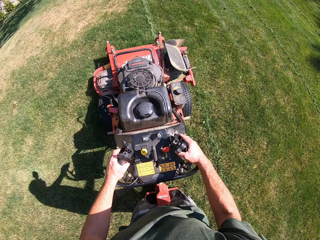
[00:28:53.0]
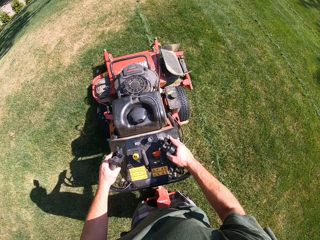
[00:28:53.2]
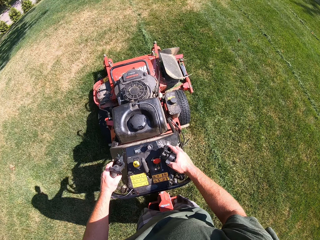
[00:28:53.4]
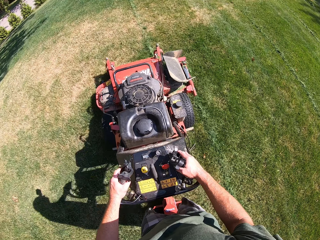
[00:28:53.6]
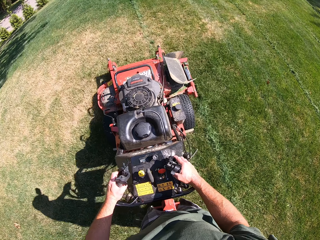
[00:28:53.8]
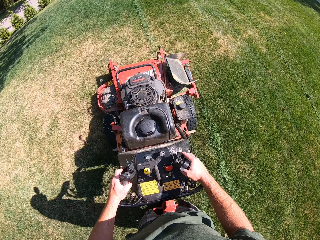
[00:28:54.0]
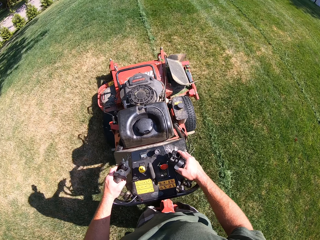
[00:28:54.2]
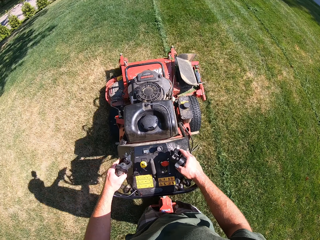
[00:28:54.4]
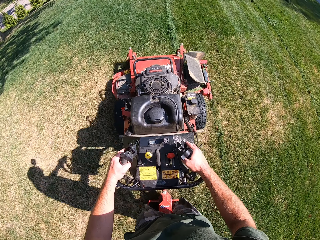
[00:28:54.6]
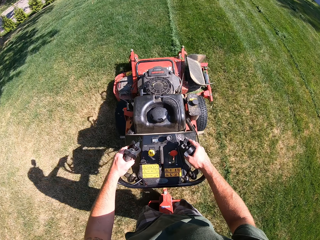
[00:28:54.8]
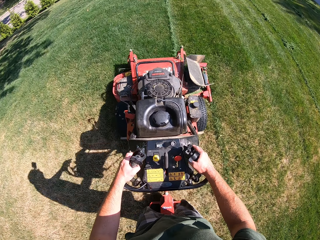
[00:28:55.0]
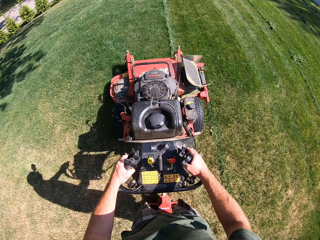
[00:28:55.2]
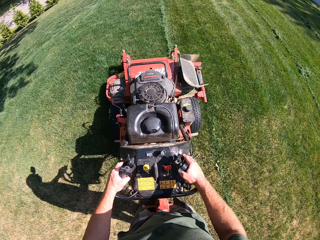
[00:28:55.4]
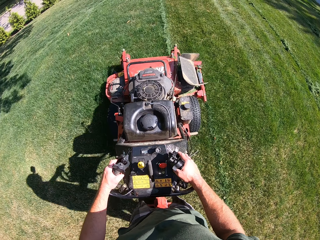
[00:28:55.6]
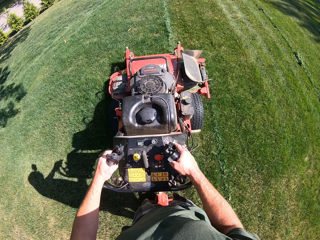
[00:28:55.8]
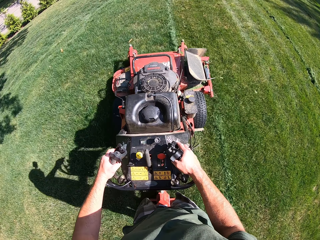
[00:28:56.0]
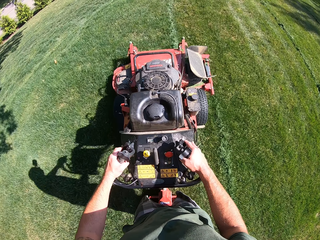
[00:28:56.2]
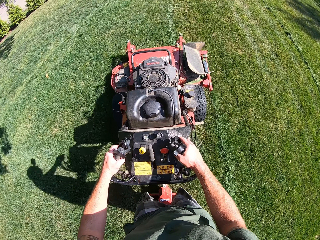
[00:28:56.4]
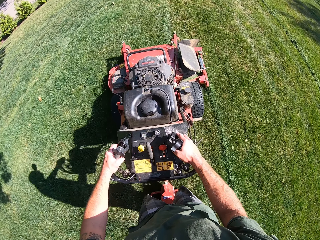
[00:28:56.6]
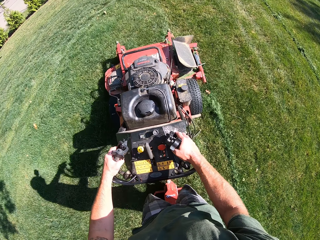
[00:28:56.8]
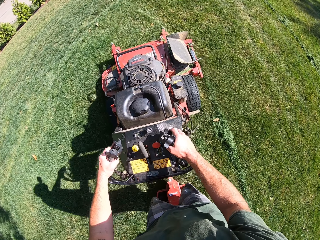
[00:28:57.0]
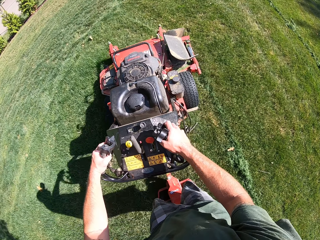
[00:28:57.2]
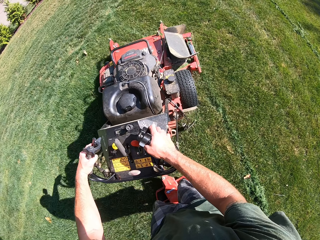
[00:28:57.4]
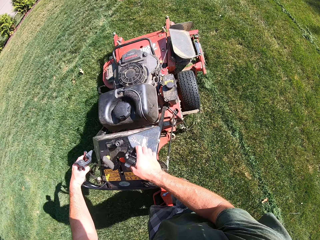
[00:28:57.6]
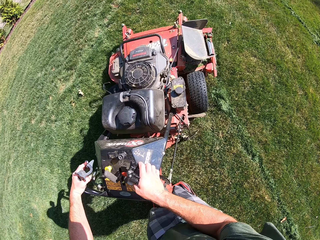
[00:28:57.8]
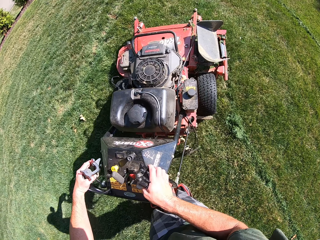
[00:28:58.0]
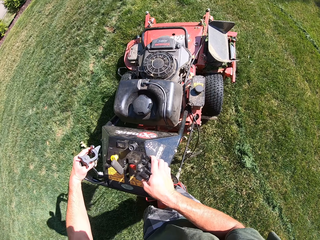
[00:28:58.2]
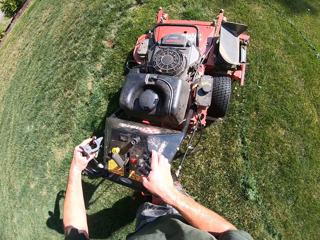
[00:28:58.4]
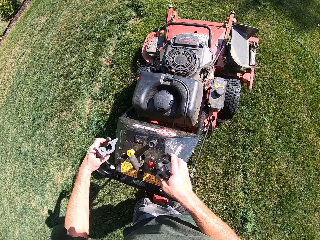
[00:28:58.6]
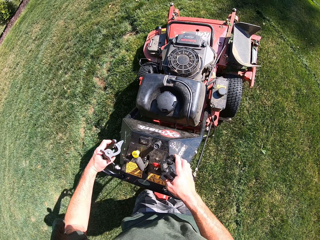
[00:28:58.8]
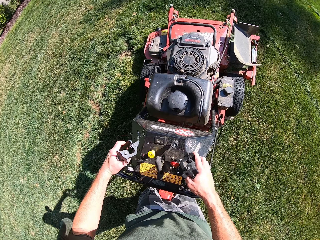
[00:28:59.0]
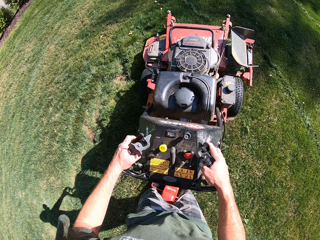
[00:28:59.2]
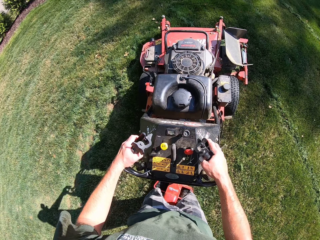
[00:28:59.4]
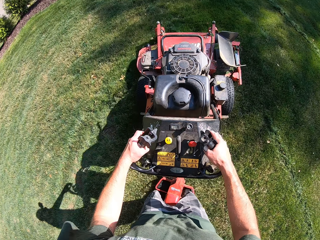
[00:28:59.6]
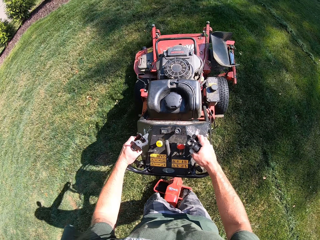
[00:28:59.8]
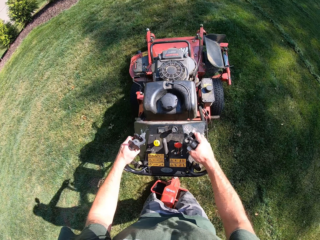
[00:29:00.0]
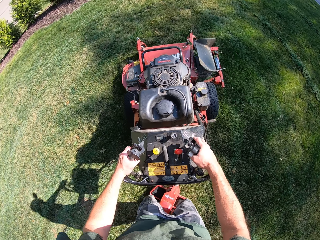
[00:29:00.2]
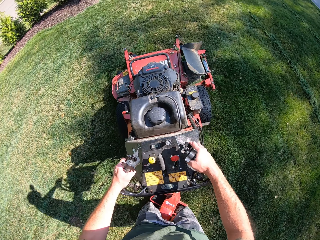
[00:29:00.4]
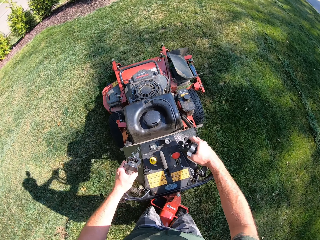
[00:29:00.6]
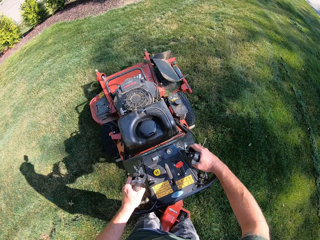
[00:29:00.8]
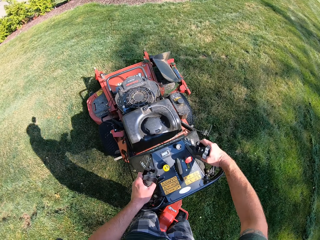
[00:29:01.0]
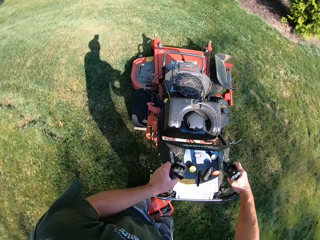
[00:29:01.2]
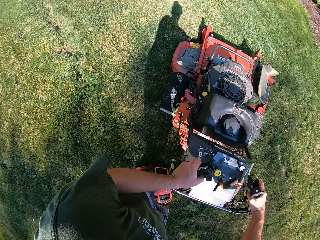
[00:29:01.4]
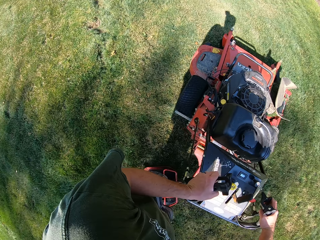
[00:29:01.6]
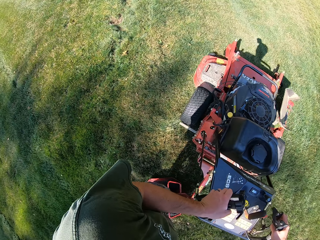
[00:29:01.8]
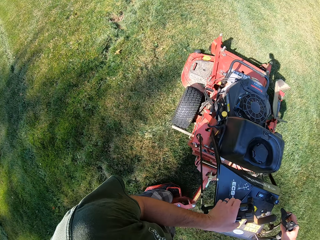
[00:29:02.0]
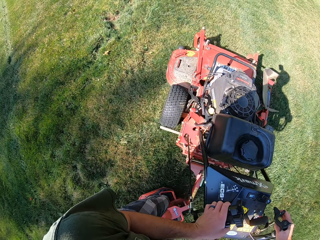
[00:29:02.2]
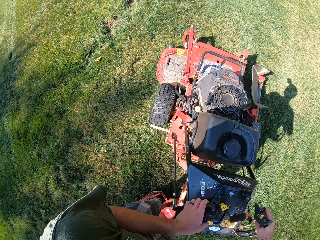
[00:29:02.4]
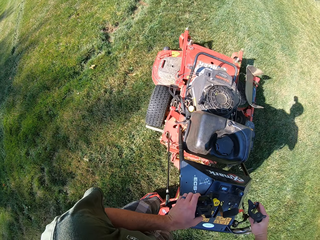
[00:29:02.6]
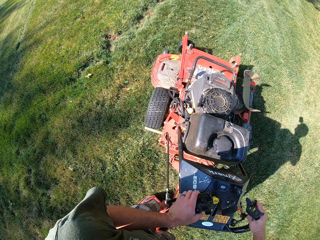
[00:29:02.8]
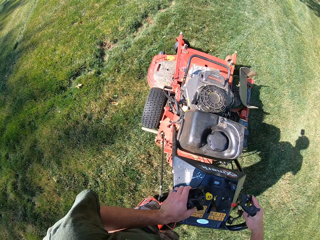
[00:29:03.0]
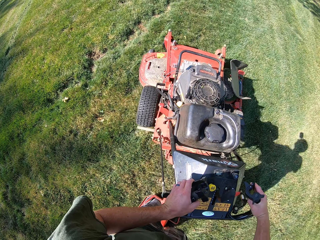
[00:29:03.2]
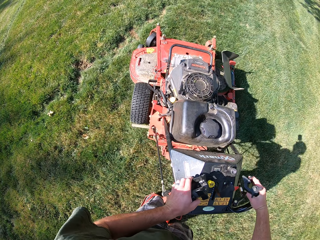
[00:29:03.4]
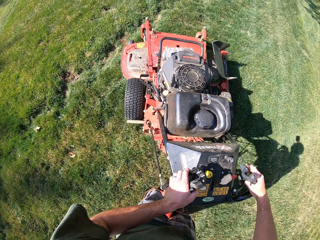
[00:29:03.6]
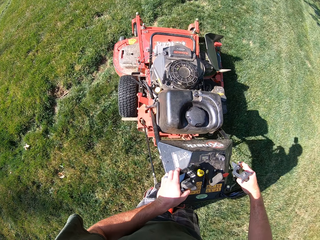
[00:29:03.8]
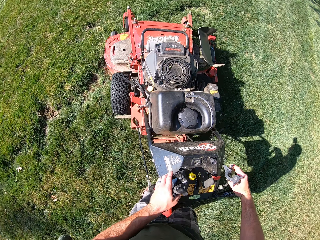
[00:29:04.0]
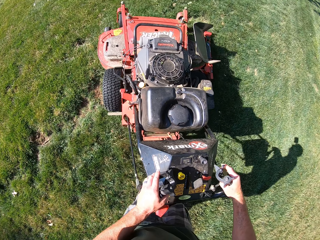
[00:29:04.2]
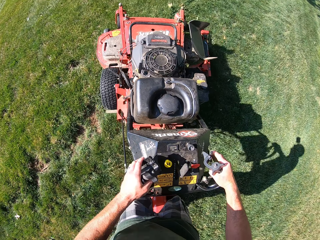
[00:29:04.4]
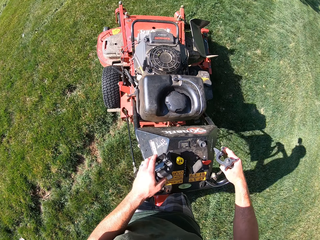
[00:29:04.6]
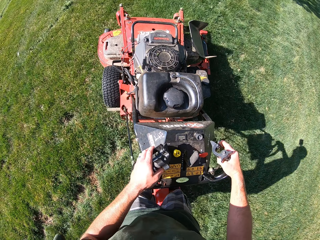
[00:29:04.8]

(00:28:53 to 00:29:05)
The camera wearer turns the lawn mower around in a counterclockwise direction.

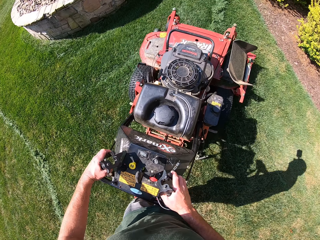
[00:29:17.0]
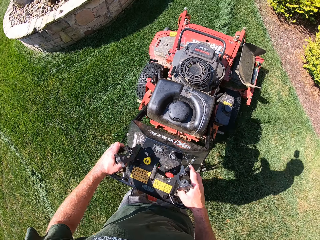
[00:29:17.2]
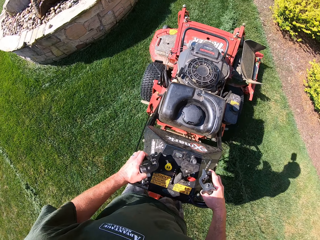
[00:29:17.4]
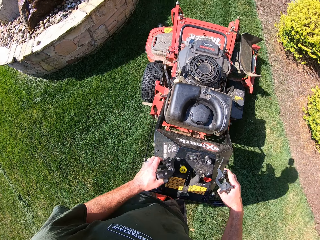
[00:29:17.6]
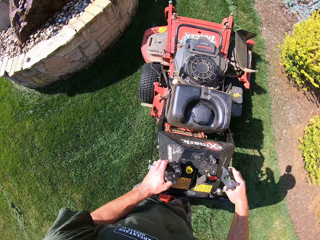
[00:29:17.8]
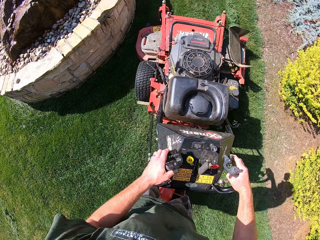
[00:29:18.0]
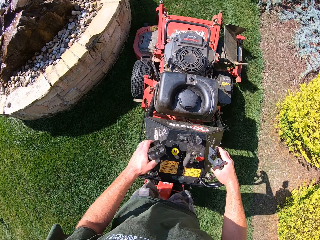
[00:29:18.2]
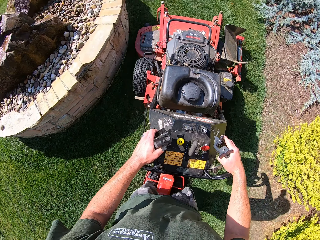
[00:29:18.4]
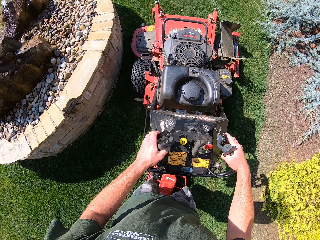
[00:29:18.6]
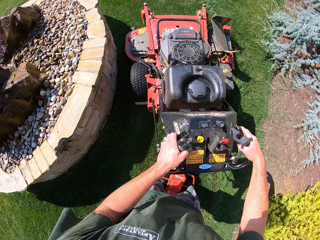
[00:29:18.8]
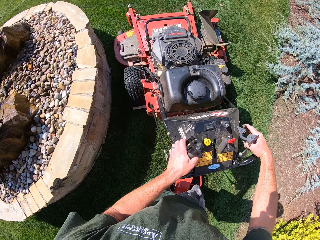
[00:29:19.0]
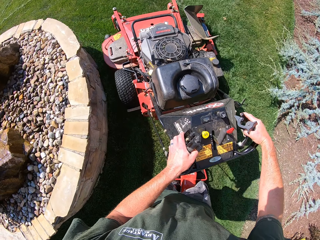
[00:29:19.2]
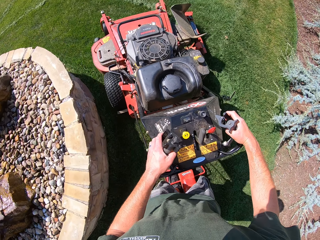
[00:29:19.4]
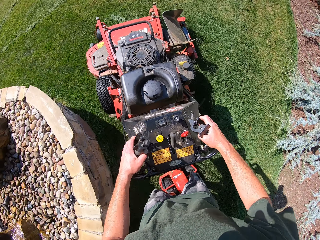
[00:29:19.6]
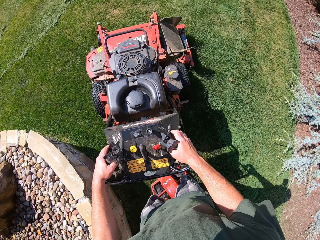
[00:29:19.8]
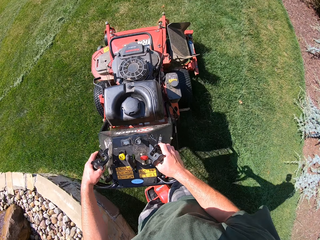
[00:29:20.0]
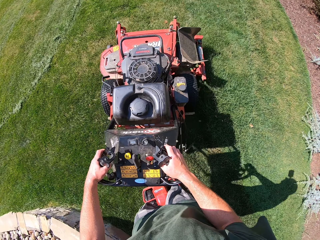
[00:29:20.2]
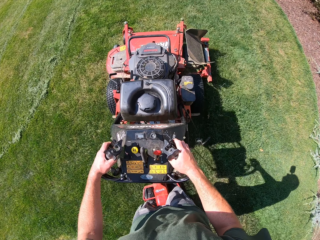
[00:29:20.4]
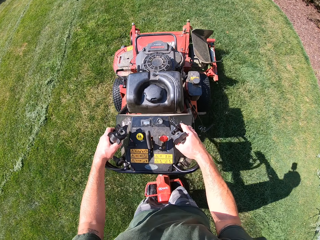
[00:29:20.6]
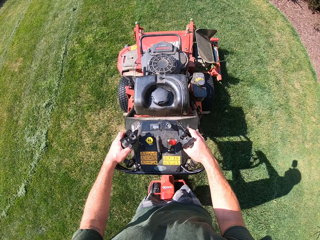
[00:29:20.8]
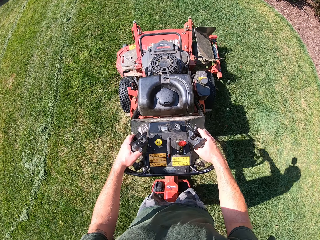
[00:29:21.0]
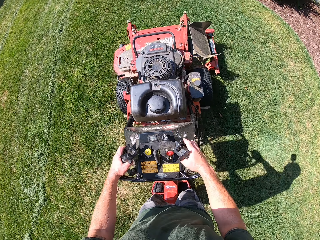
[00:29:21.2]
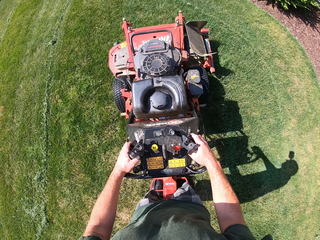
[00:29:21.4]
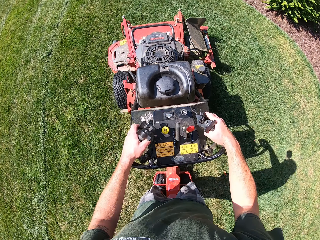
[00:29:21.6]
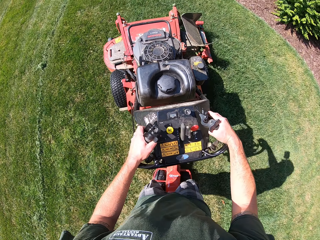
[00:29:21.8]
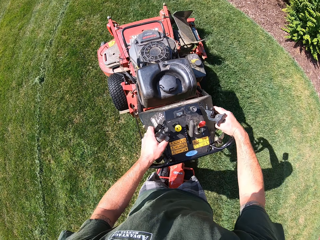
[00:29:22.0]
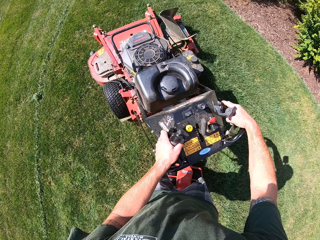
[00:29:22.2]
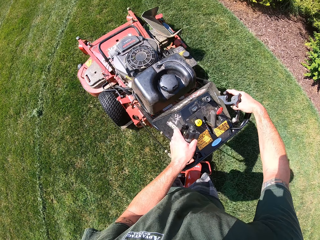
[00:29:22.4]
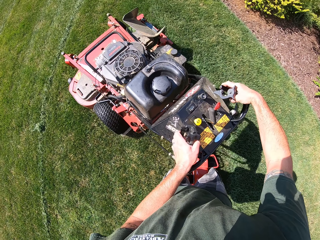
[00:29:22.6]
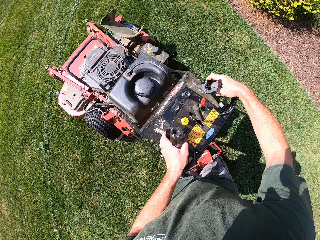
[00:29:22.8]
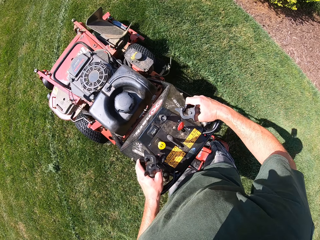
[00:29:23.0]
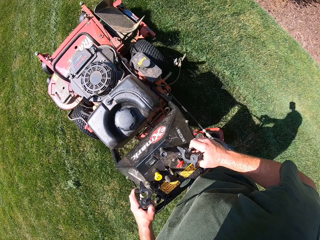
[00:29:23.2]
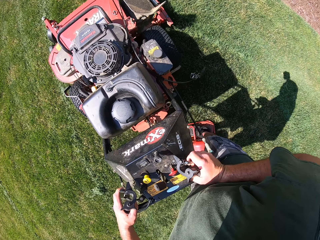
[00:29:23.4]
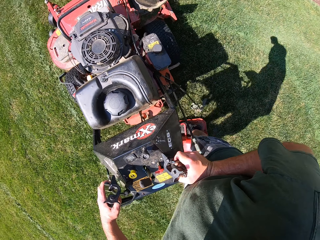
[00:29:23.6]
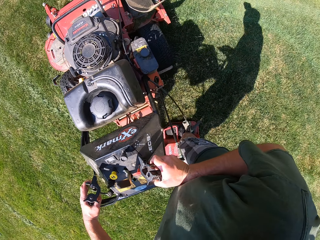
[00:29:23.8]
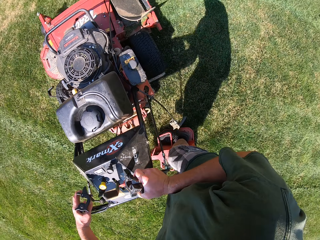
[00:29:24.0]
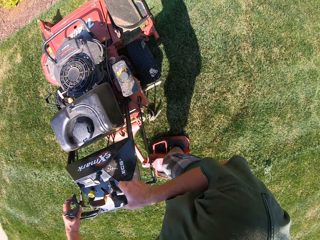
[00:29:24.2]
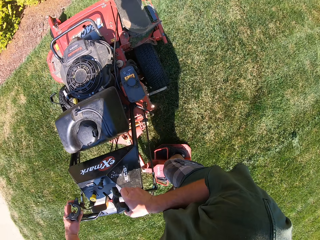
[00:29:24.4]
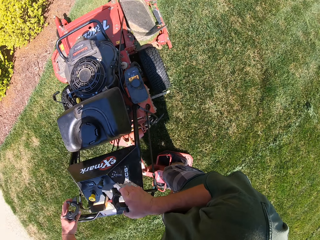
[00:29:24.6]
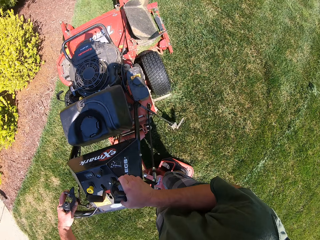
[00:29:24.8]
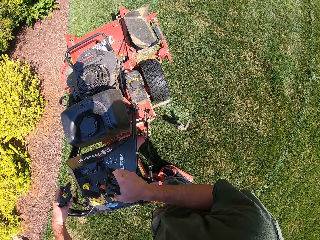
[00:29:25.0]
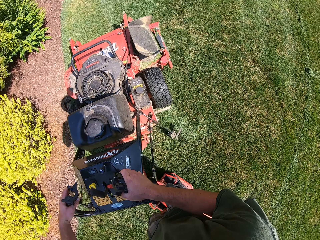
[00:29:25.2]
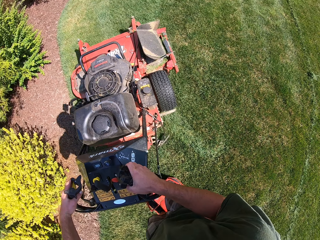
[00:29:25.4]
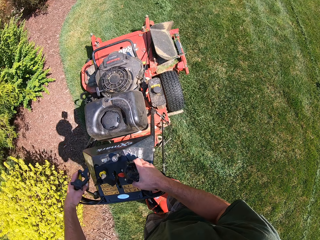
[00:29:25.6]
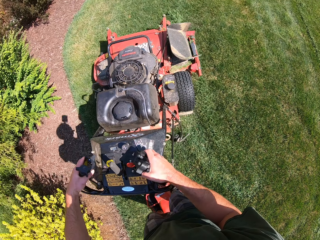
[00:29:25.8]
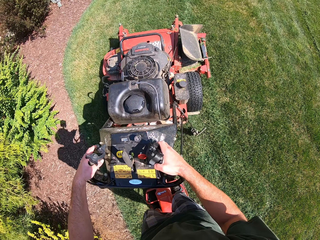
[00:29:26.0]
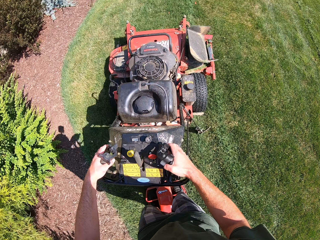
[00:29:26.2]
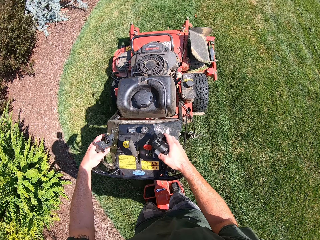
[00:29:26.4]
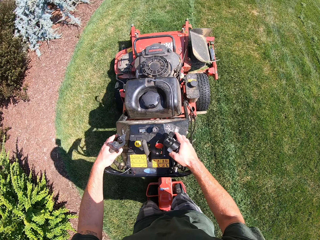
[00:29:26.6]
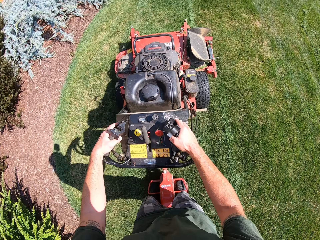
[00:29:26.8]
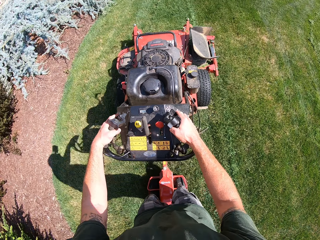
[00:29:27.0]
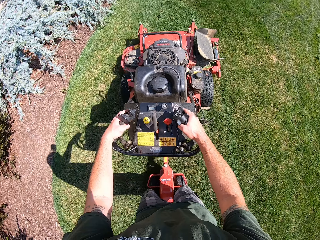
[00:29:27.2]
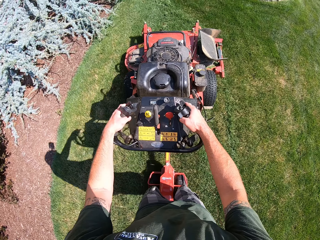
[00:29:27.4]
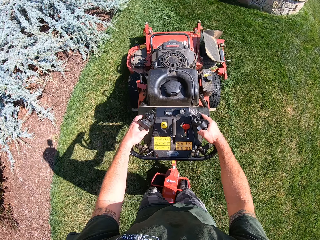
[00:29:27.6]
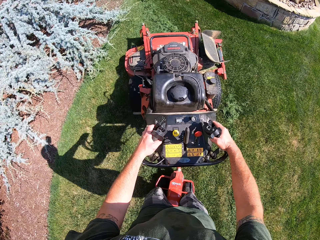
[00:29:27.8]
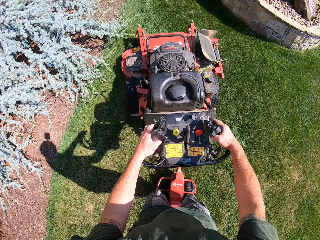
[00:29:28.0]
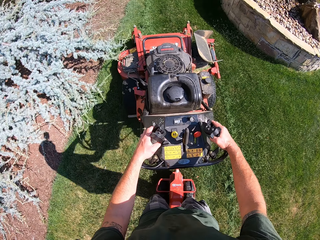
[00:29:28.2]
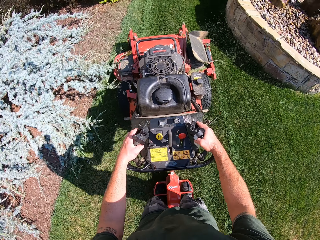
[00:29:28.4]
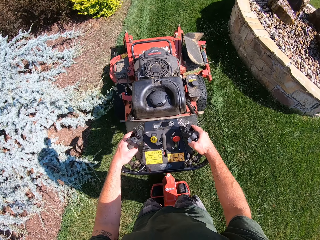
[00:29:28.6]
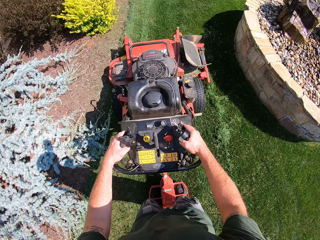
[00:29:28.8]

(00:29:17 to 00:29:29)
The camera wearer evades the water fountain with the lawn mower. They turn the lawn mower around in a clockwise direction.
